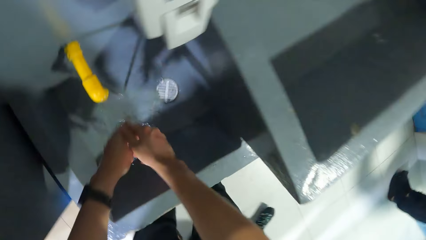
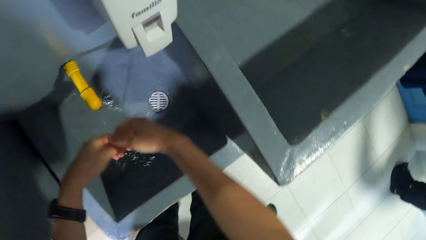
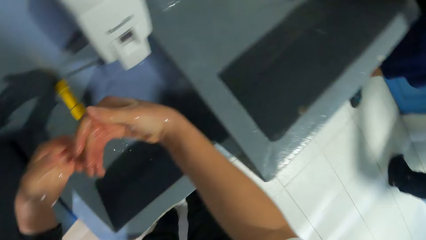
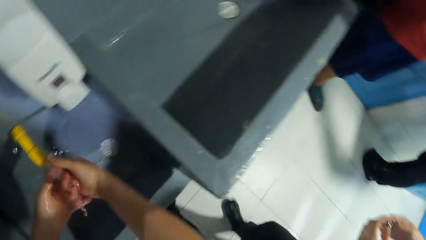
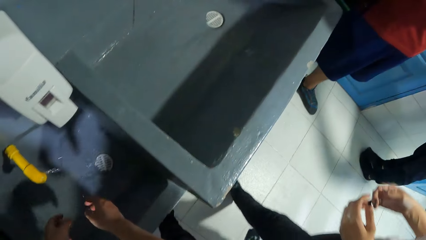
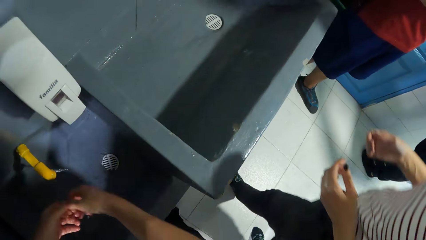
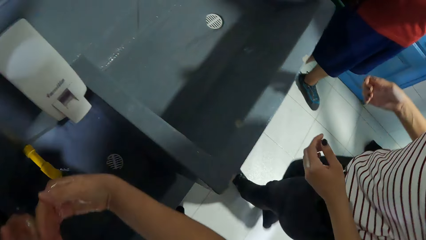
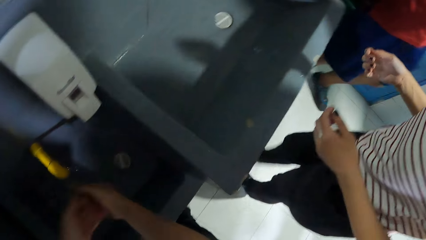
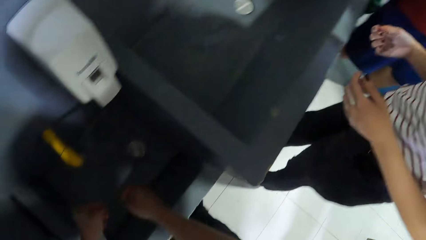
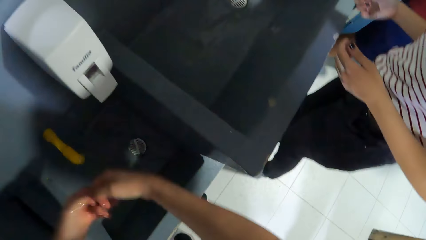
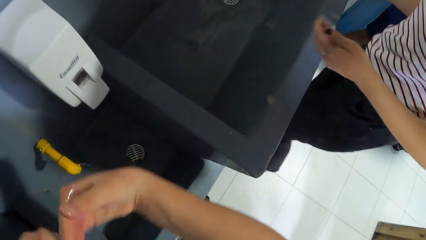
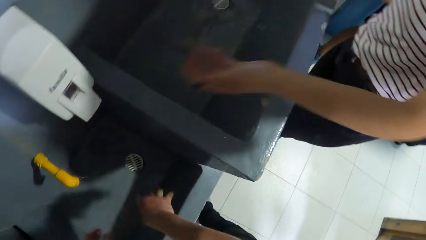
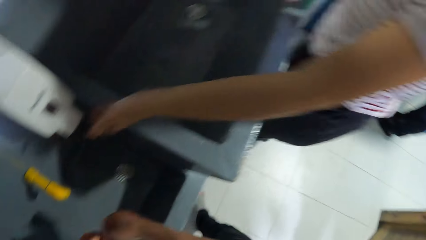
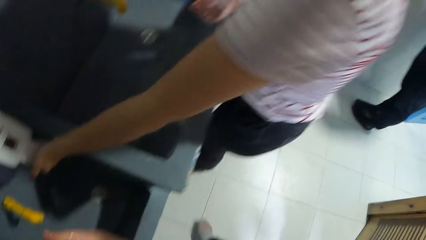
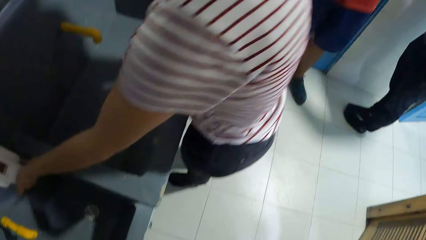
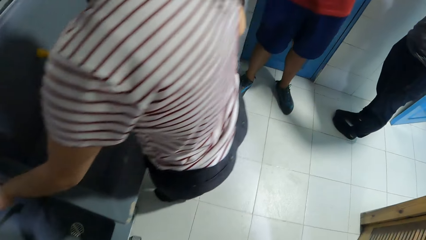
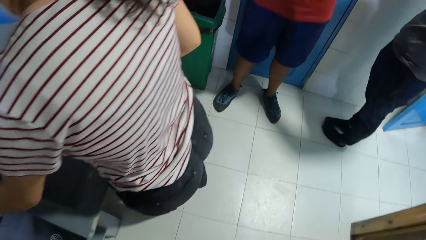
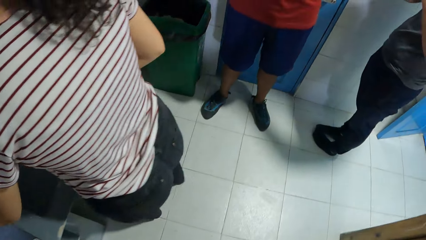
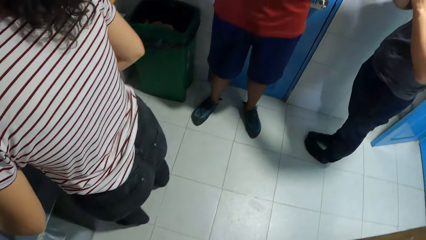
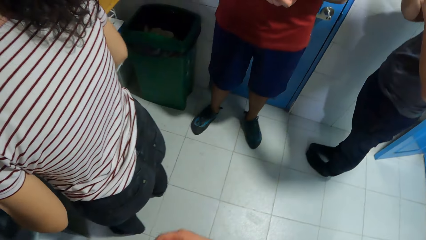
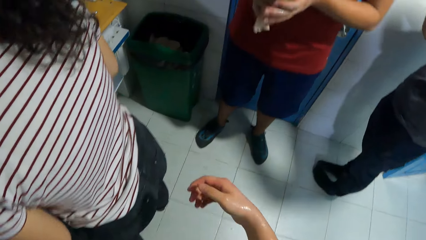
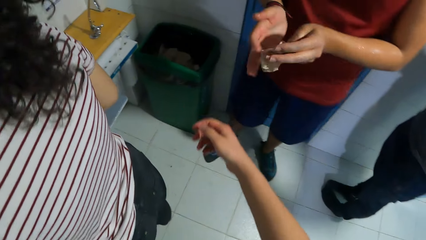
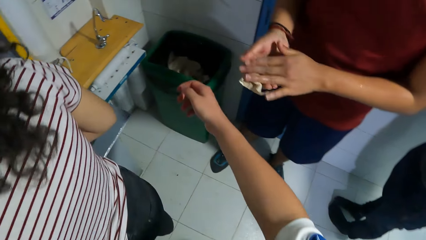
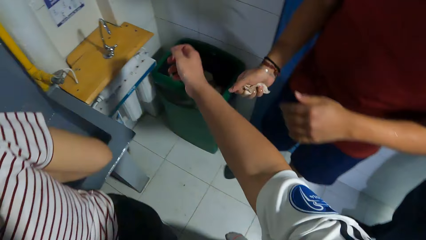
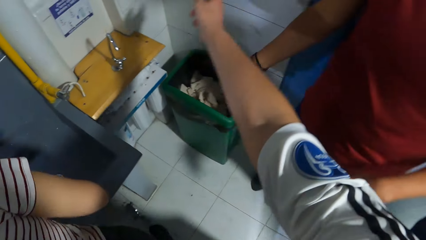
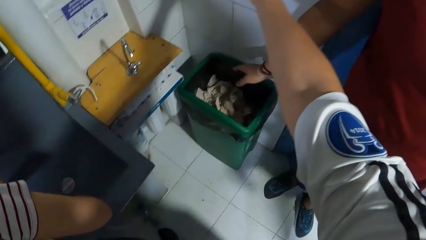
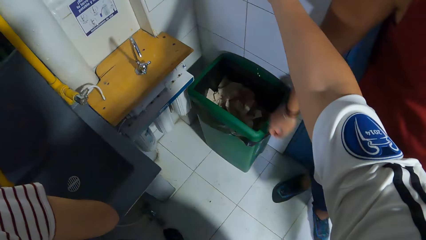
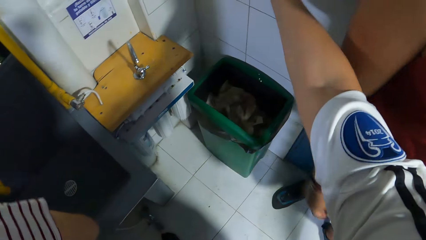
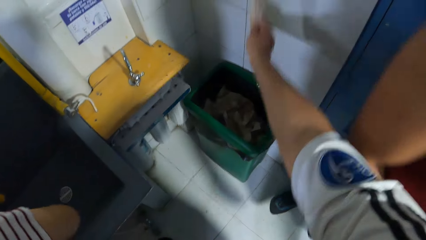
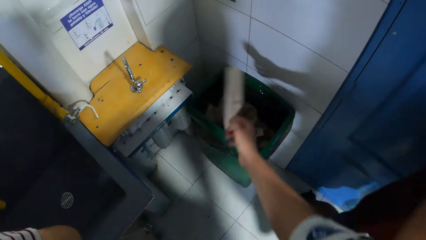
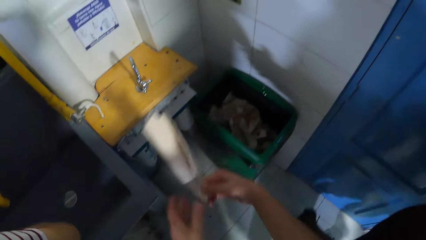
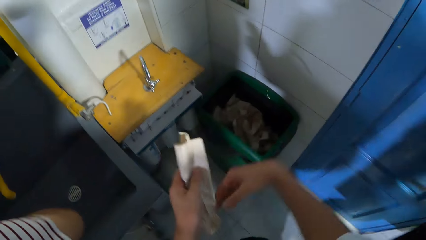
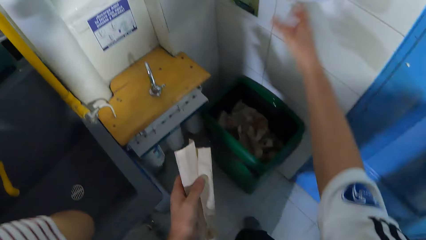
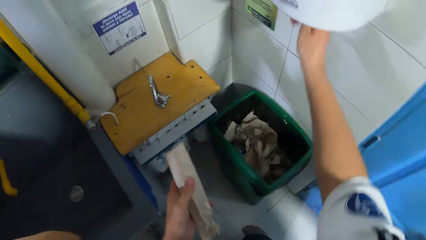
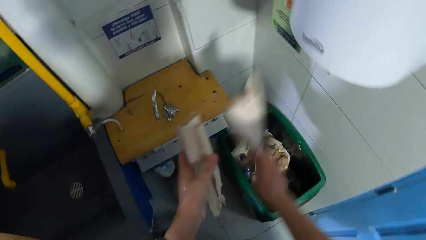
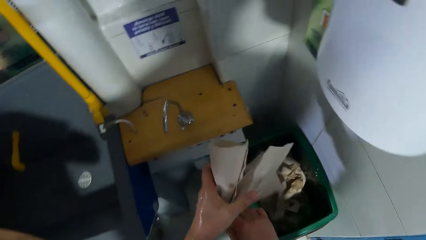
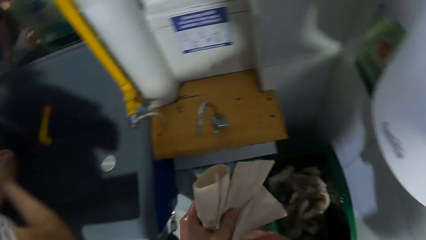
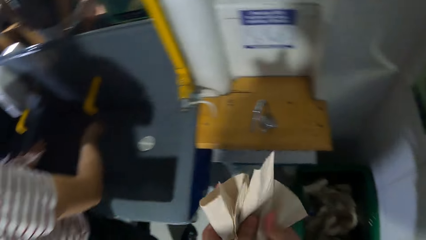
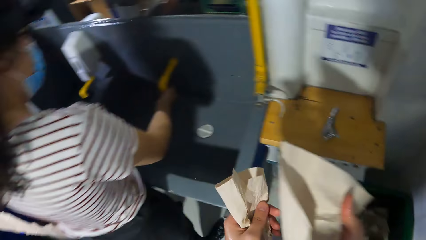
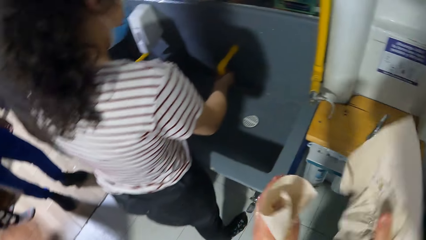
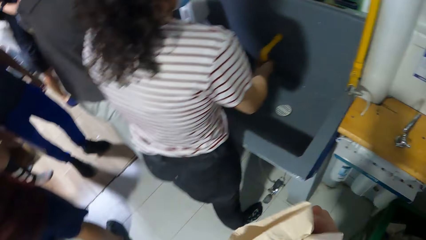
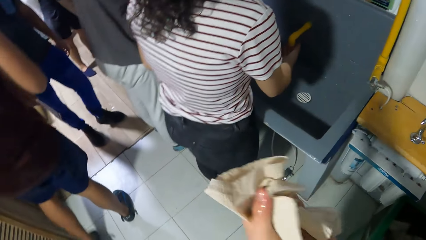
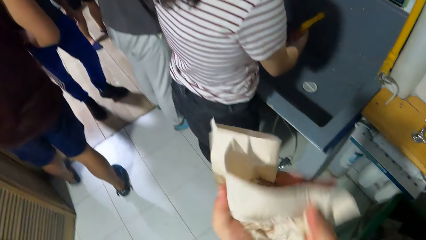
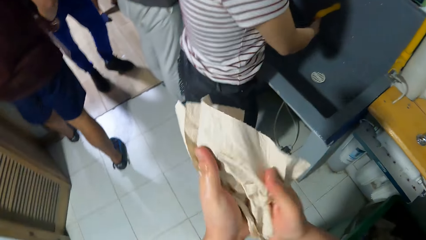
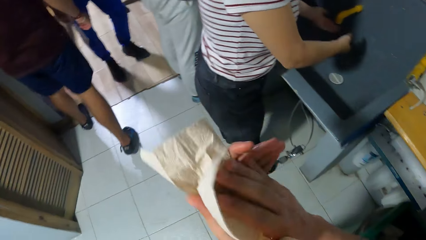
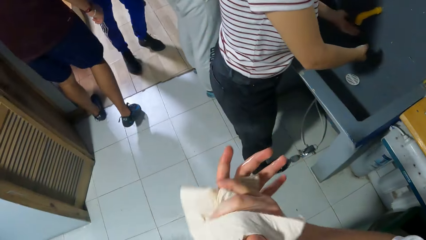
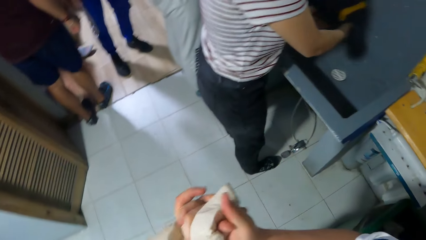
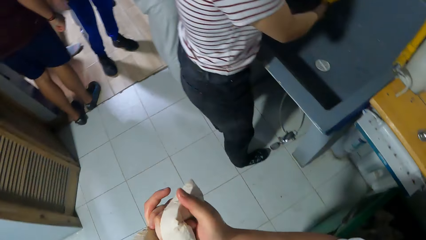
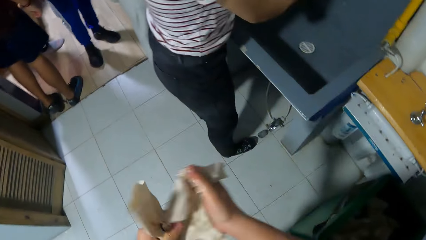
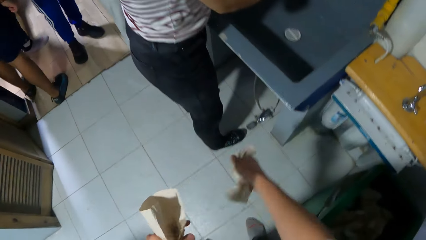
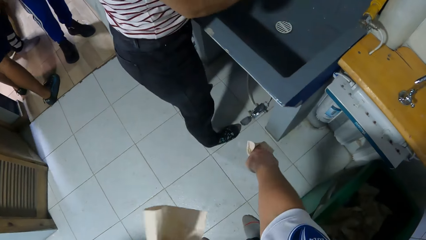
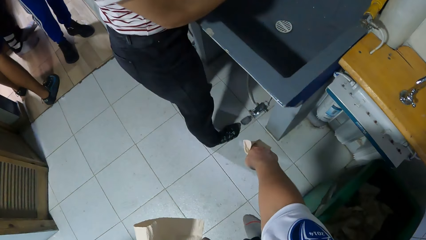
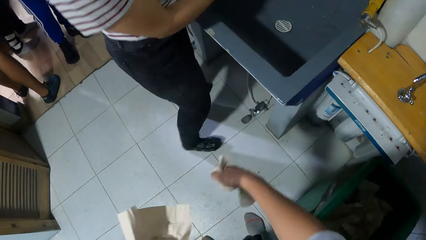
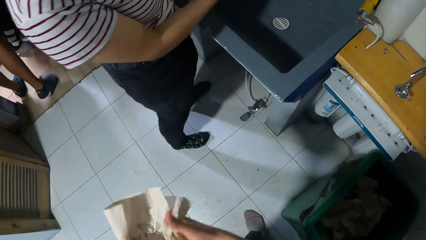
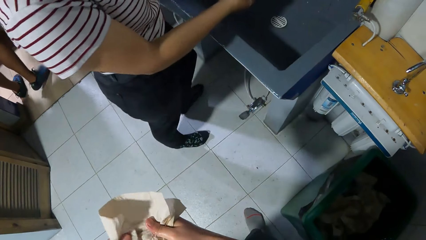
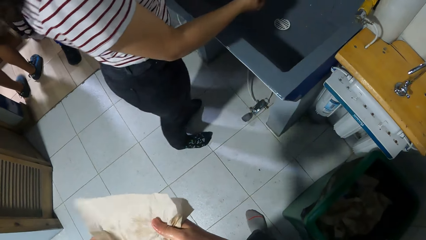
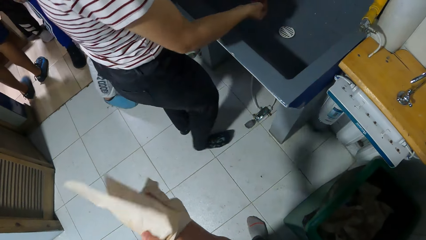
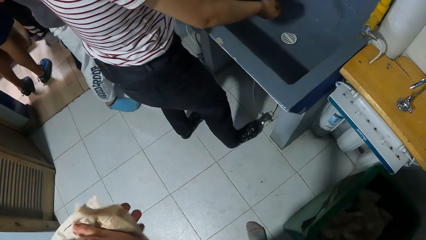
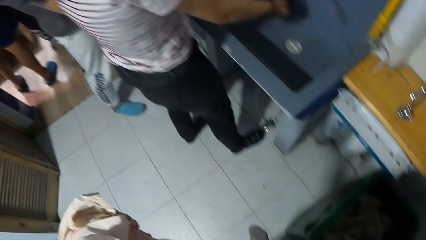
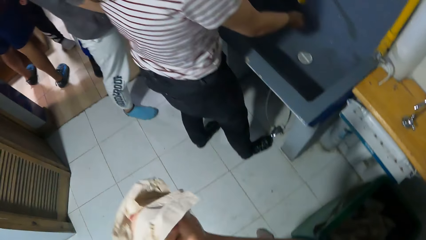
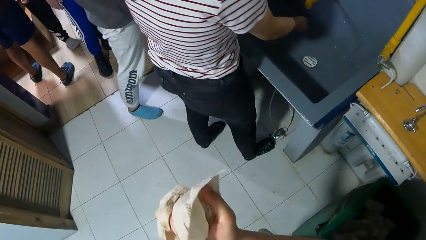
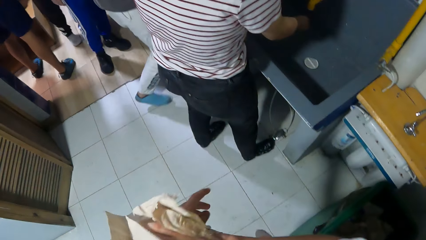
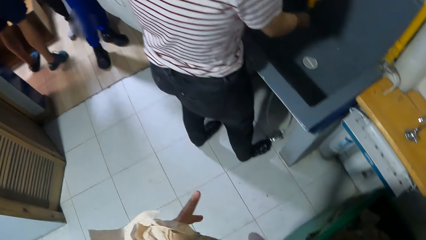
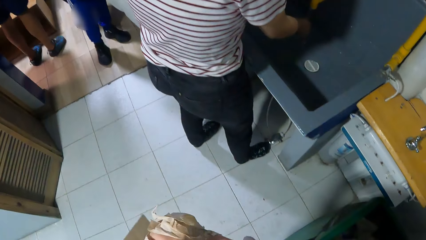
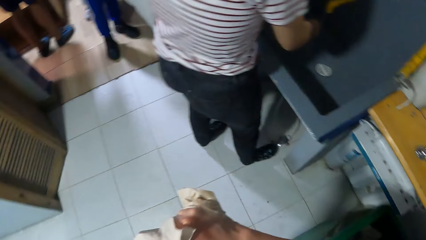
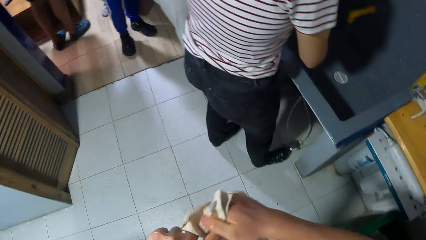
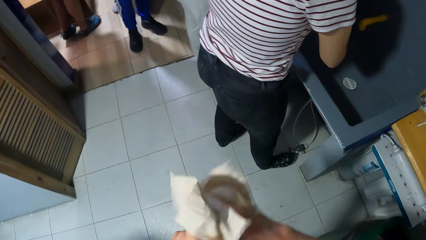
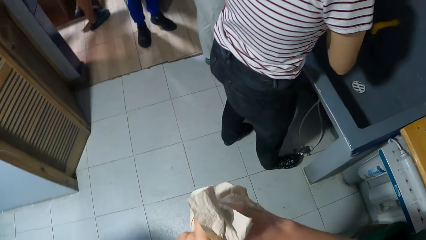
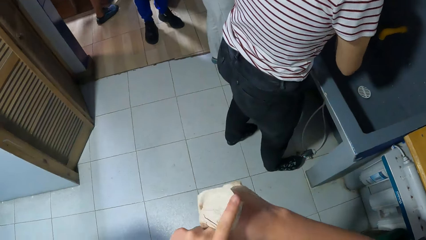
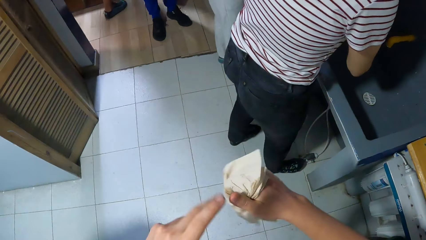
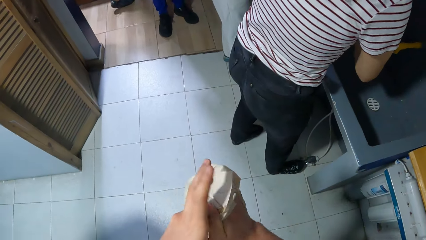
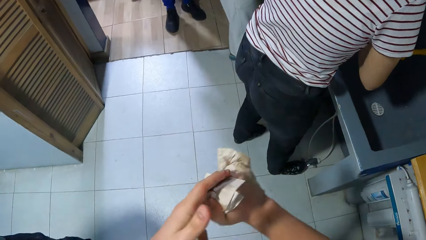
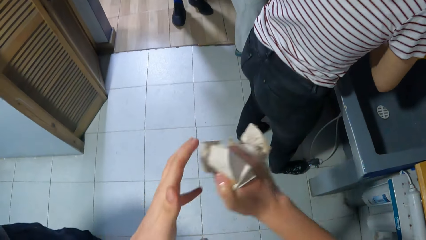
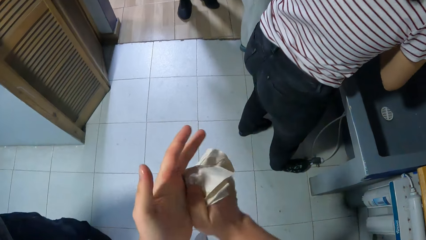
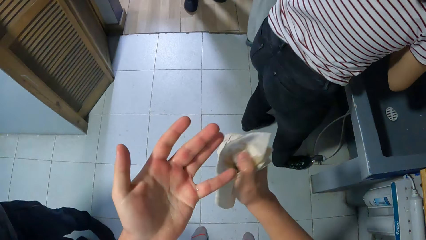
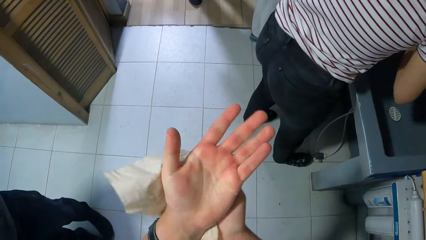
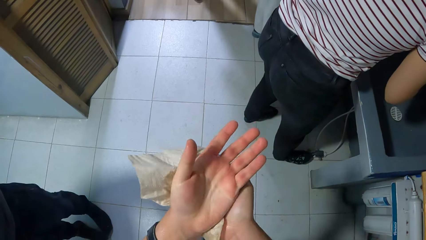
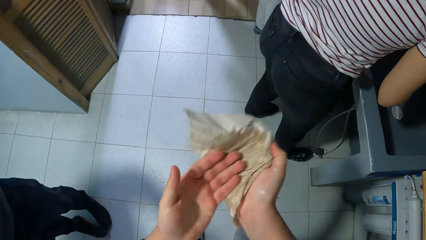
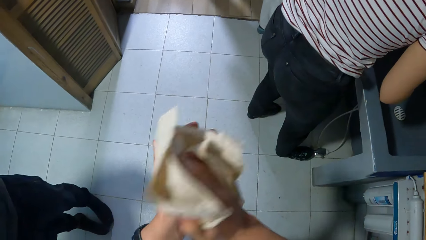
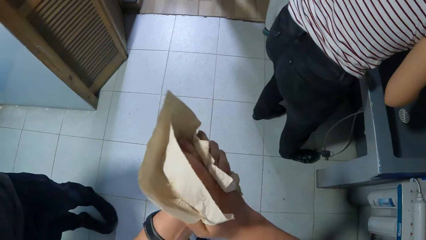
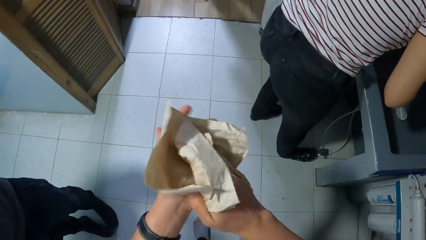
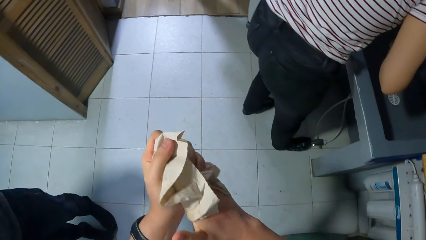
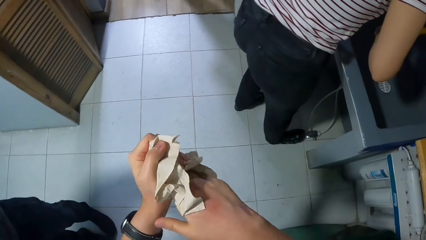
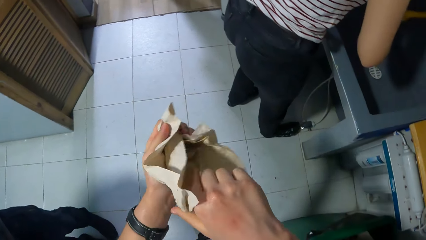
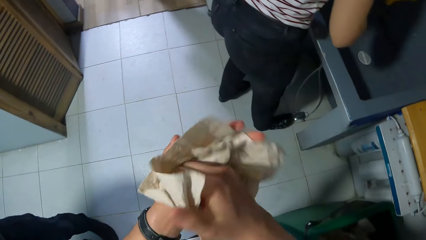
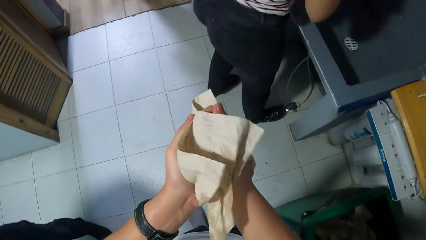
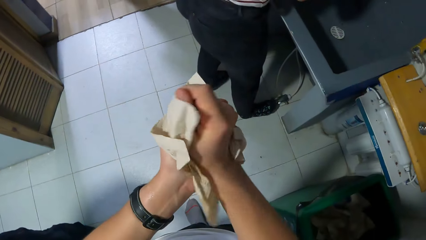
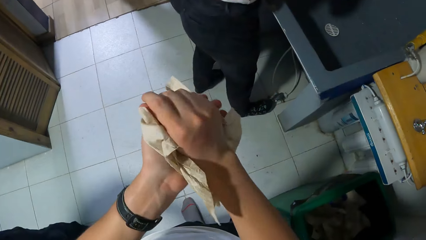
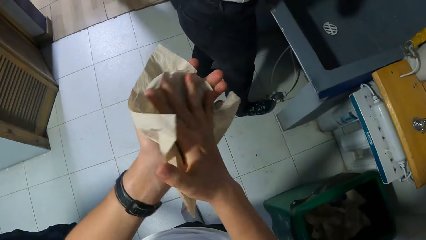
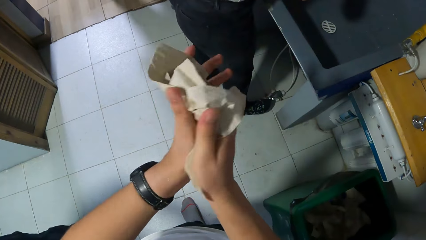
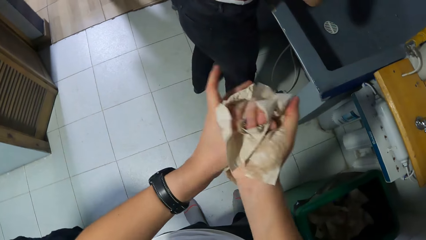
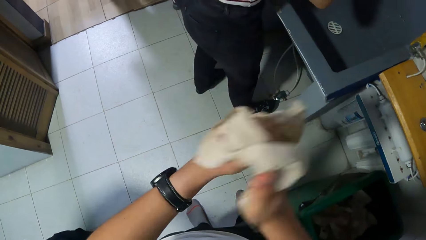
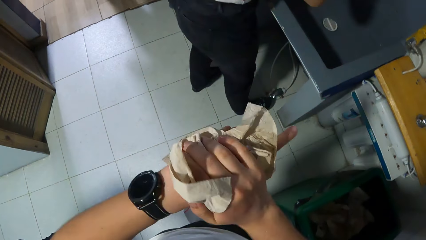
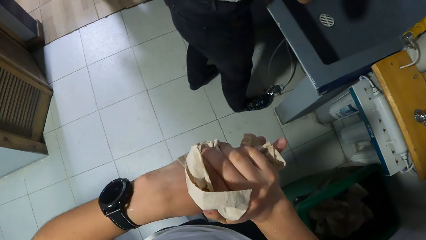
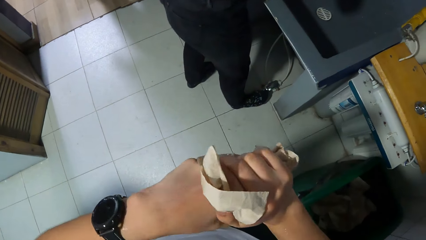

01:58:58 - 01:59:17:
The woman collects soap from the dispenser with her left hand. The camera wearer turns around the room. The man dries both hands with a tissue. The man disposes of the tissue with his left hand in a bin. The camera wearer takes a tissue or serviette from a tissue dispenser with his right hand. The woman rinses both hands under the tap. The camera wearer wipes both hands with the tissue. He points his right hand to a tap pedal and answers a man. The woman presses the tap pedal with her right leg. The camera wearer dries hands with the serviette.
